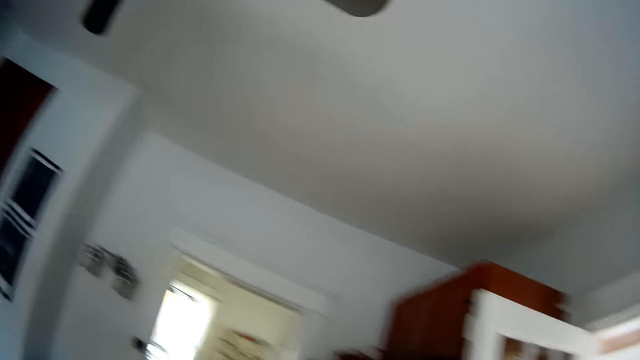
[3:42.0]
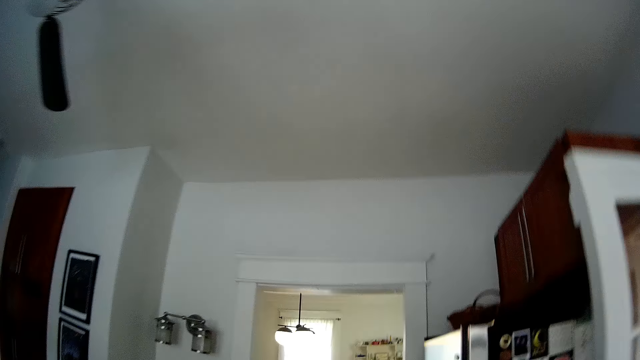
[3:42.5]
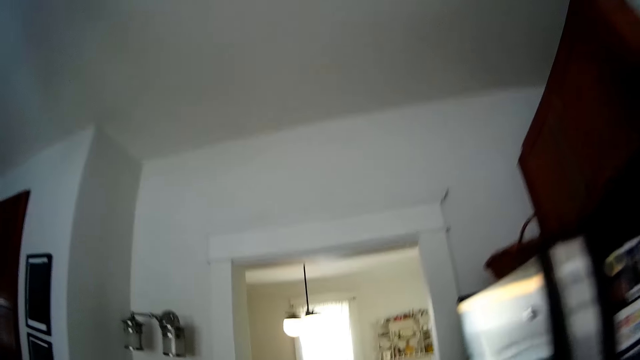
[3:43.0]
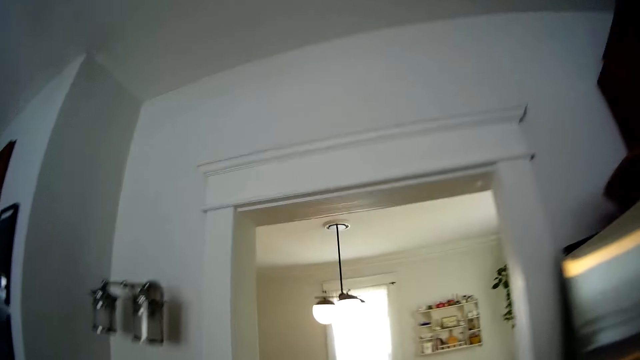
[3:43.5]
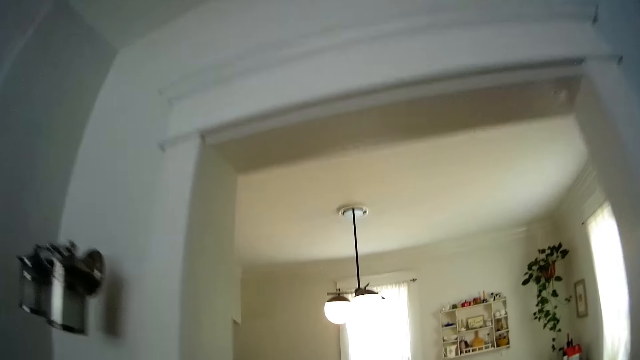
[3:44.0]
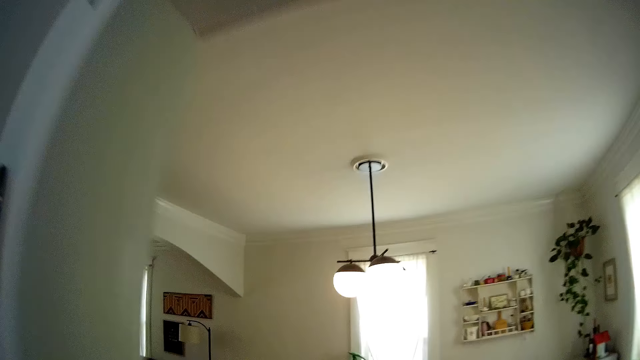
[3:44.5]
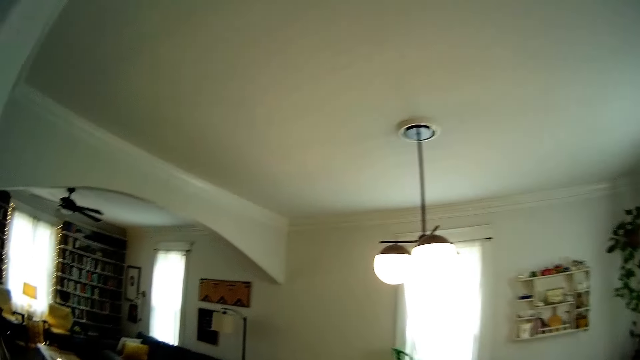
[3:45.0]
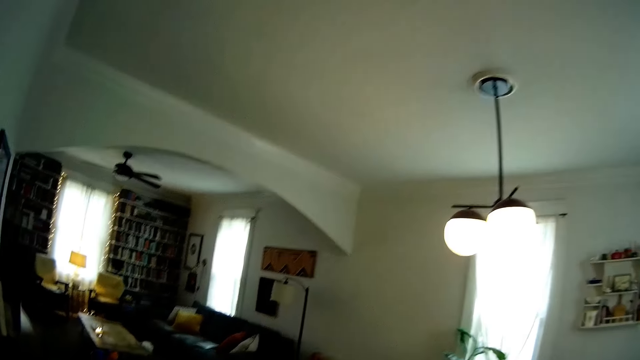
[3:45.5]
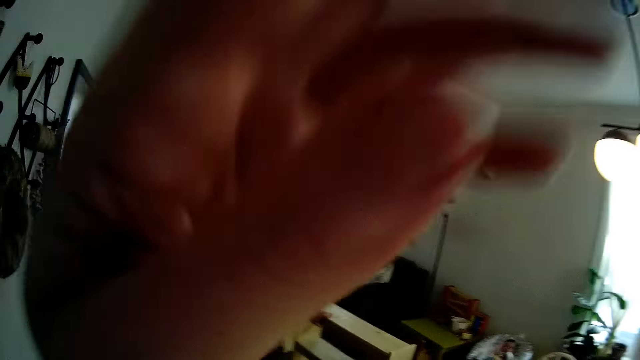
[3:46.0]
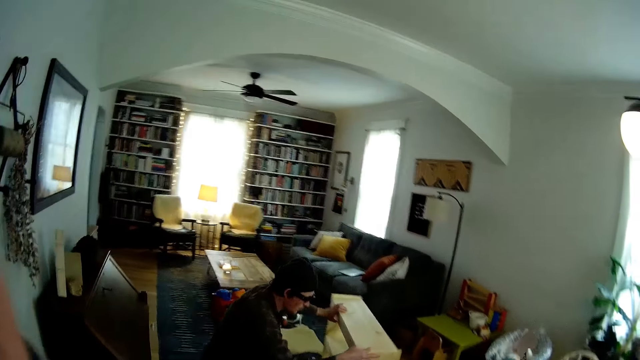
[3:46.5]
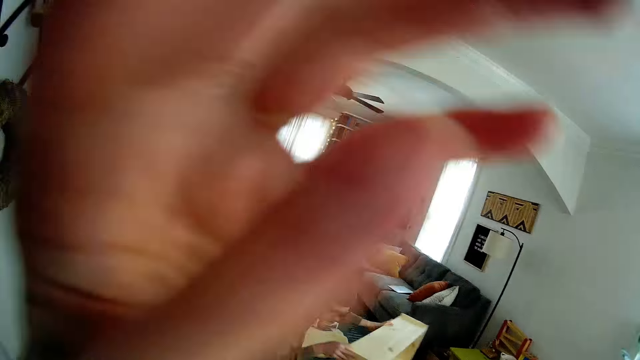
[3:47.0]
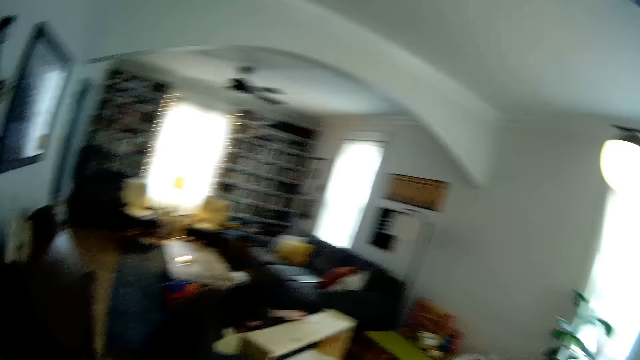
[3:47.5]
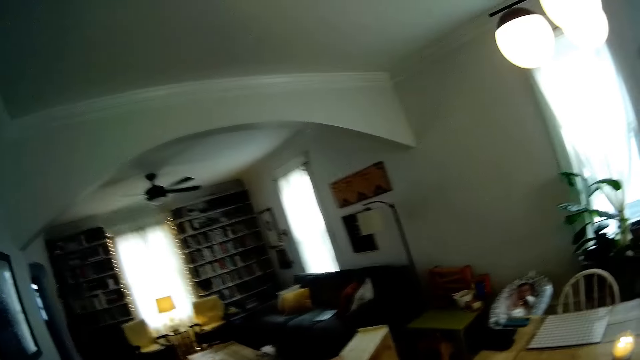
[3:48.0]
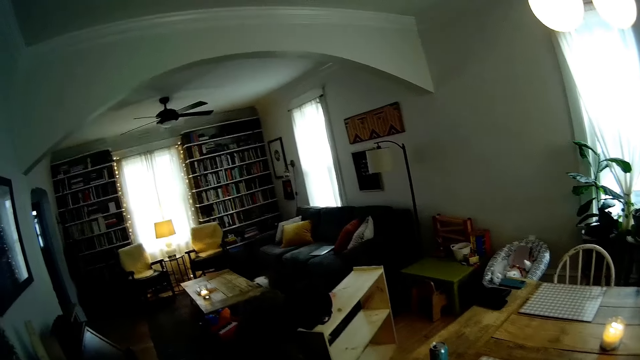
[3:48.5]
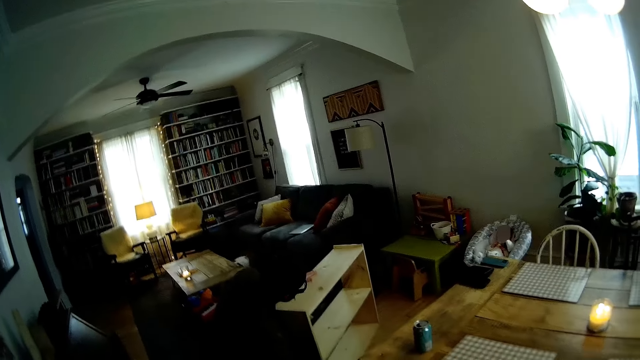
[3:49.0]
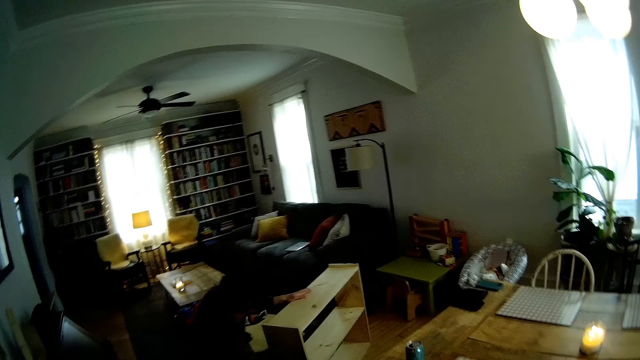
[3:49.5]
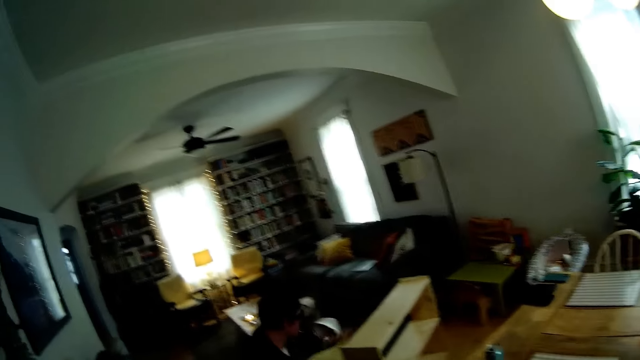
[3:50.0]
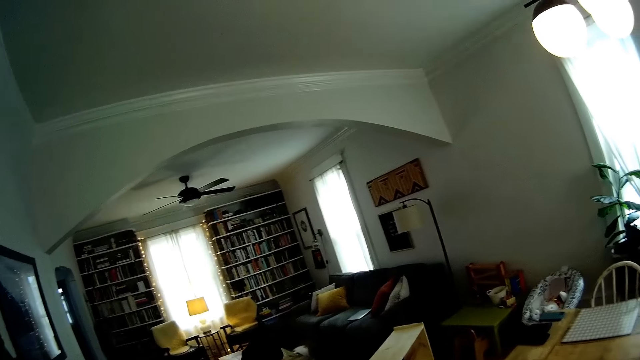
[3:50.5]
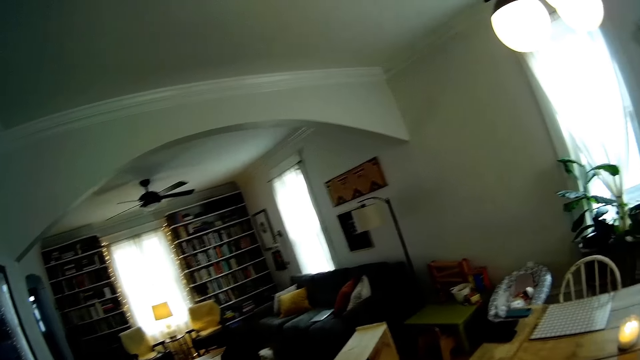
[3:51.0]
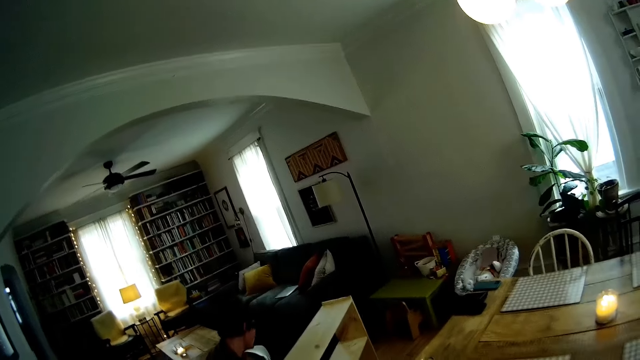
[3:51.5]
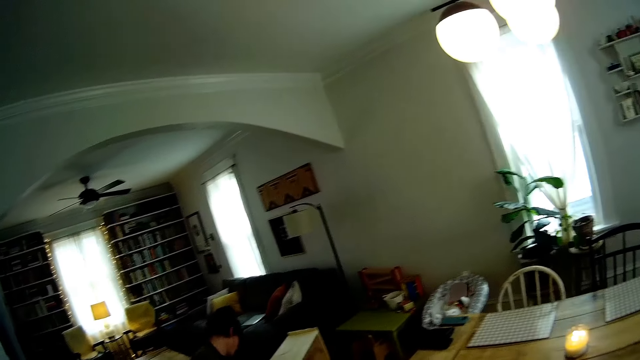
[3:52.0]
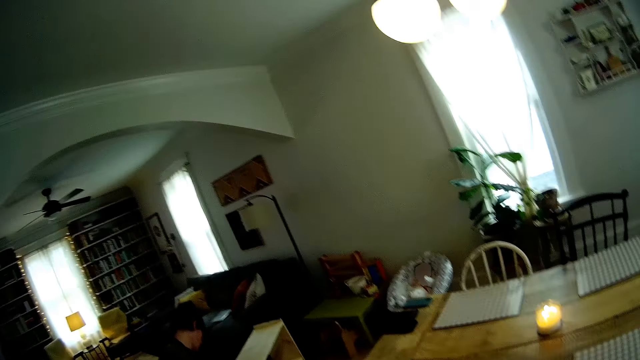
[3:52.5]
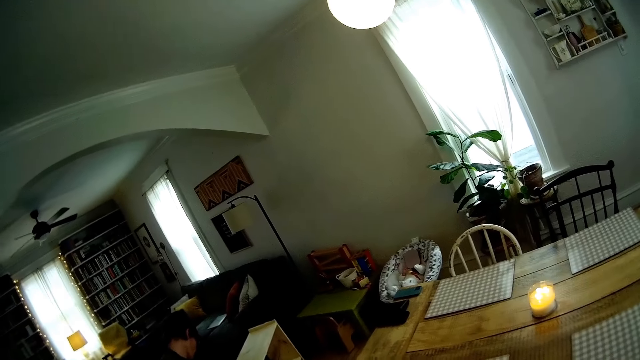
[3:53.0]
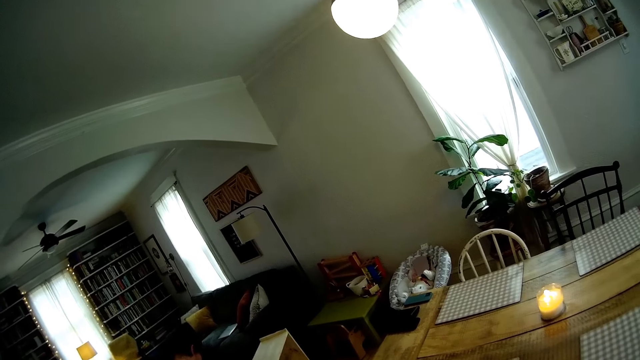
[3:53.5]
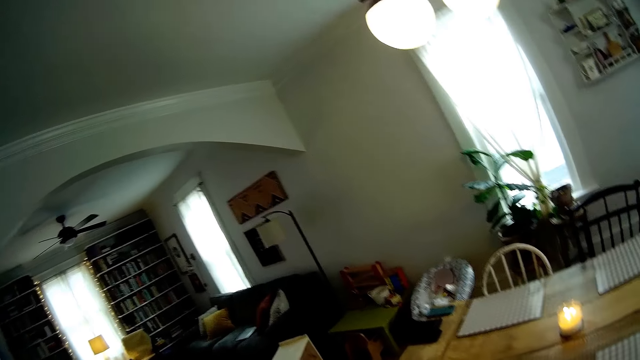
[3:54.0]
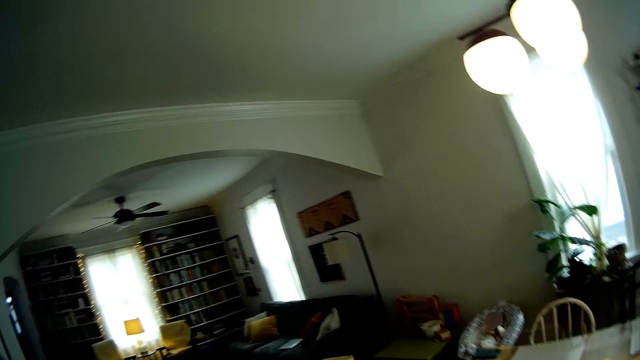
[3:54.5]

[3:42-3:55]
The camera wearer walks around the apartment. The man adjusts the position of the cabinet on the floor with both hands. The camera wearer adjusts the camera. They converse with the man. They look around the apartment.

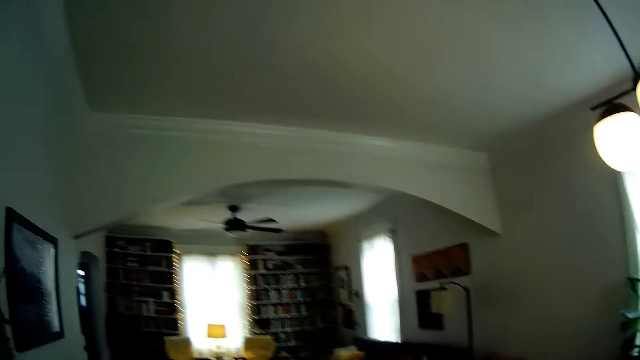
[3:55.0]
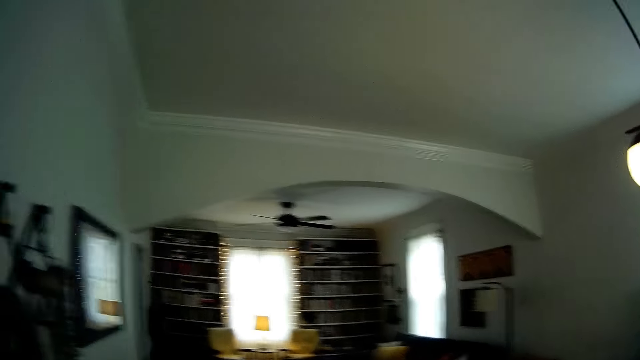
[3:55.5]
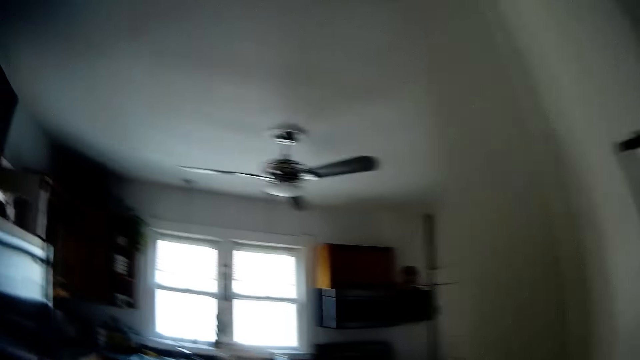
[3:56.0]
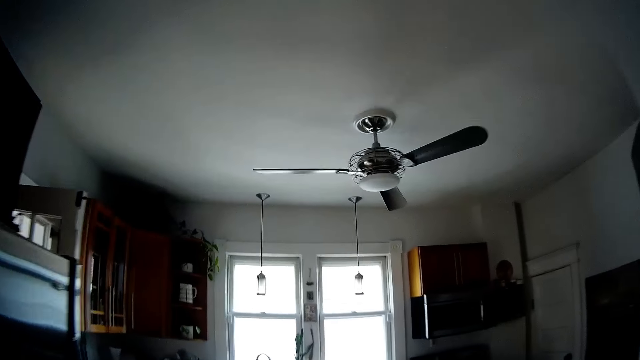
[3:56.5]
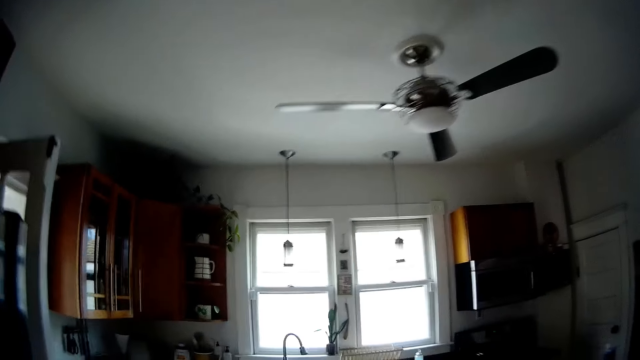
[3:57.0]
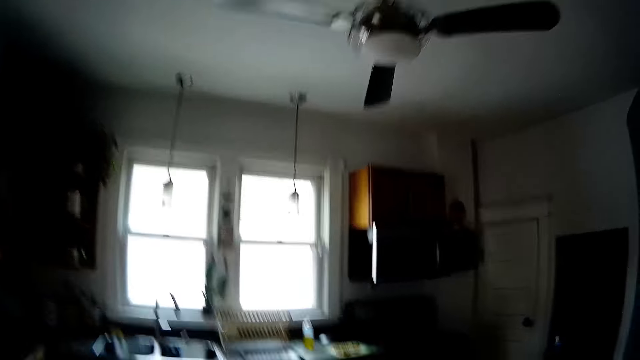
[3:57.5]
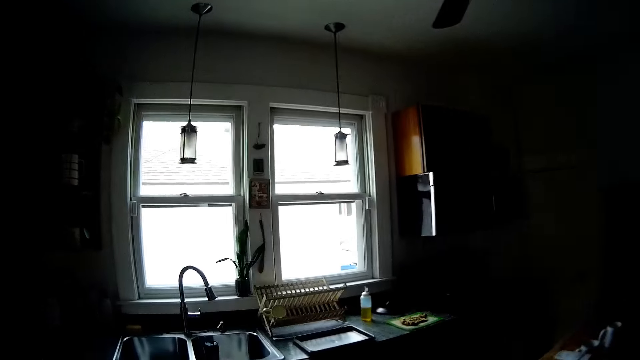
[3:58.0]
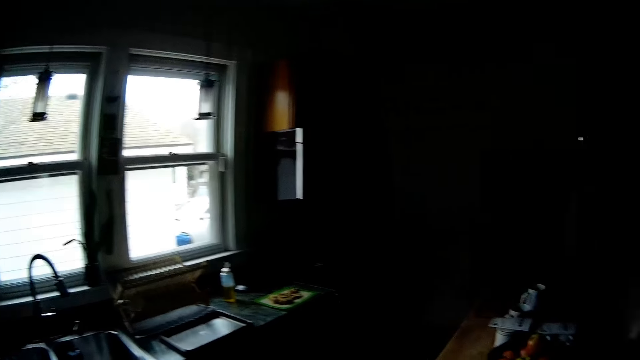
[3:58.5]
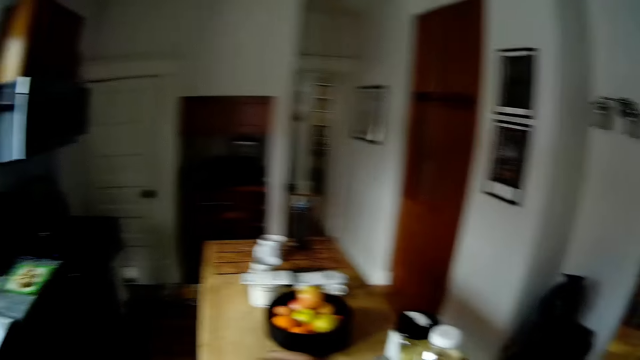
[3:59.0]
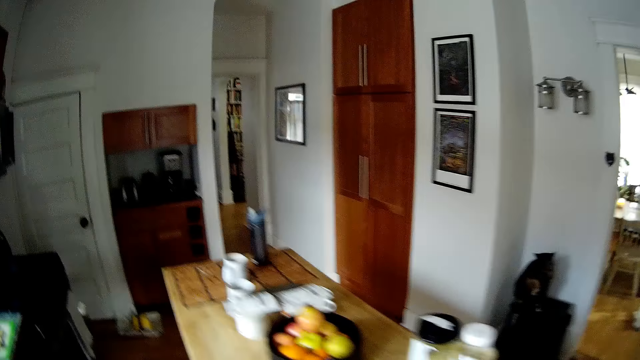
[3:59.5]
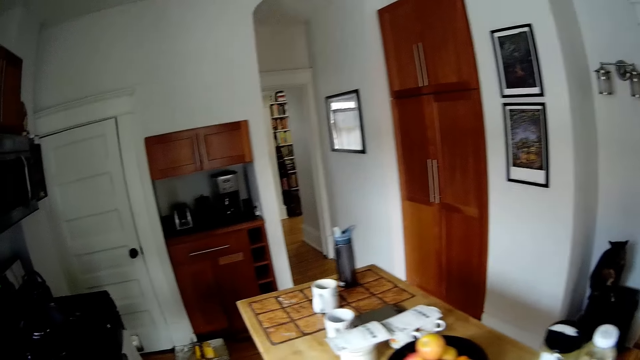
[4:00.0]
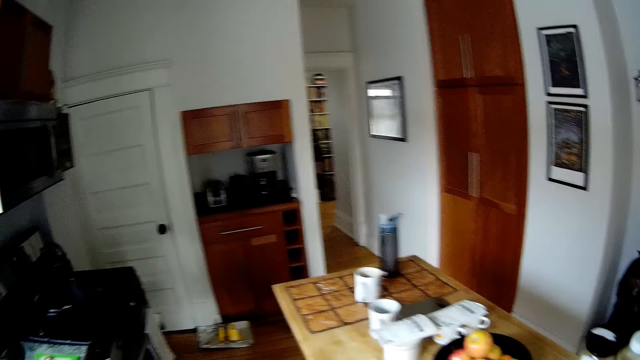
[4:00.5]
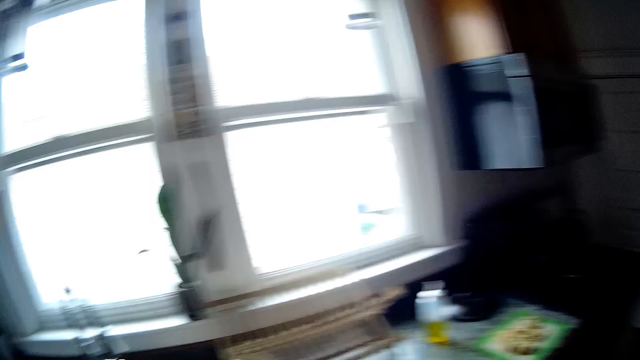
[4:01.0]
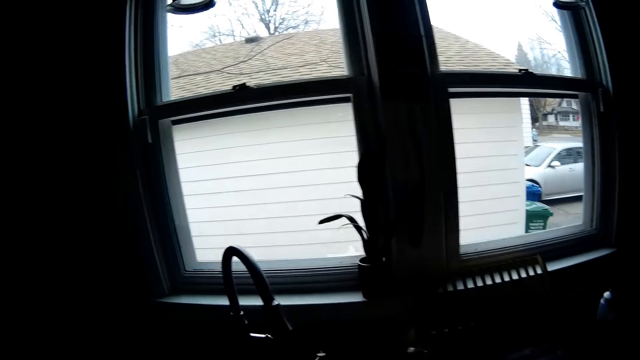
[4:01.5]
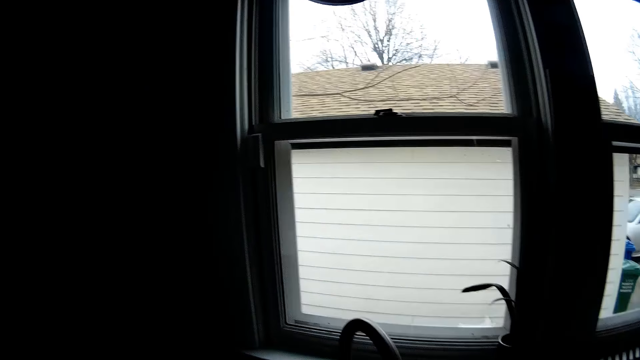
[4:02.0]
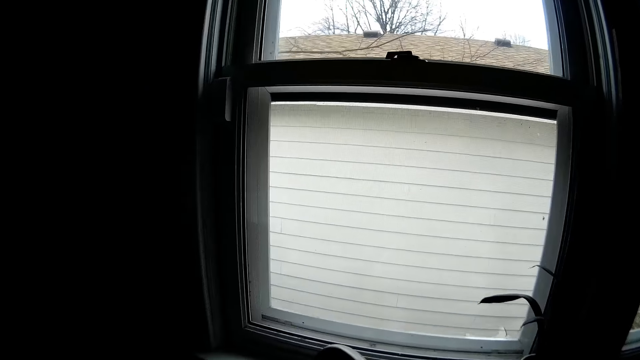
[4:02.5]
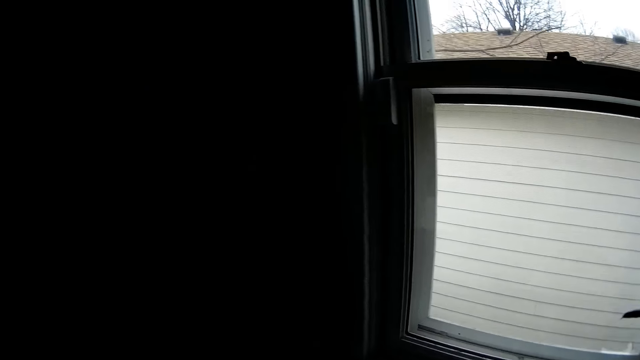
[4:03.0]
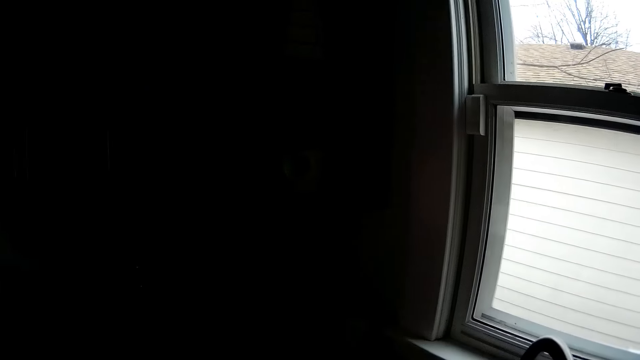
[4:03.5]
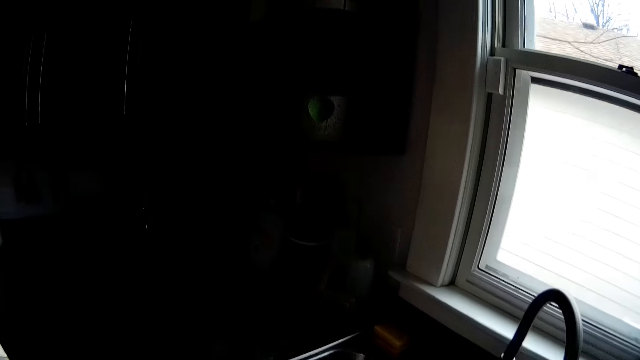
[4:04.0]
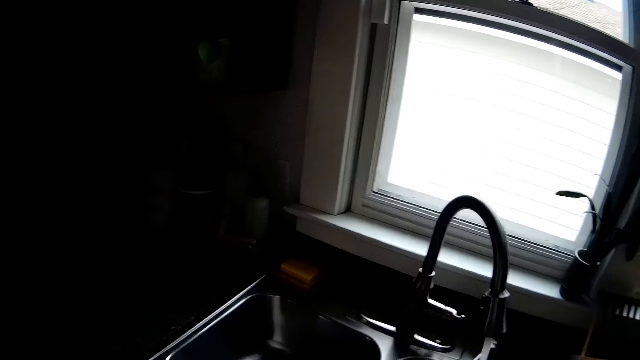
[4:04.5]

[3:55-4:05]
The camera wearer walks around the kitchen. They look around the kitchen. They walk around the kitchen. They open the tap.
